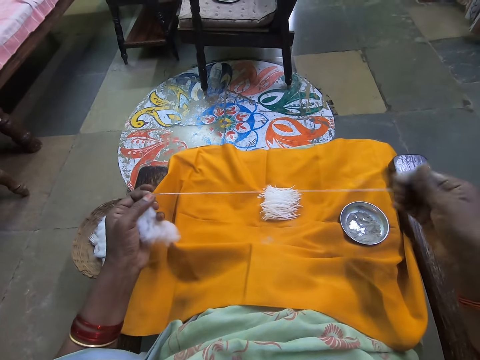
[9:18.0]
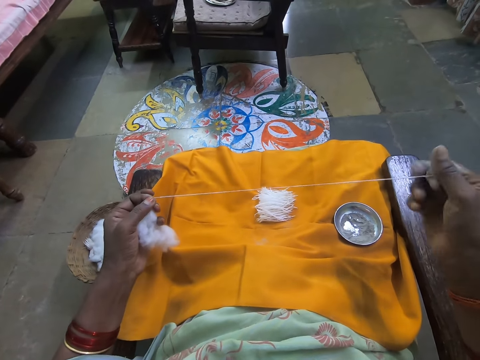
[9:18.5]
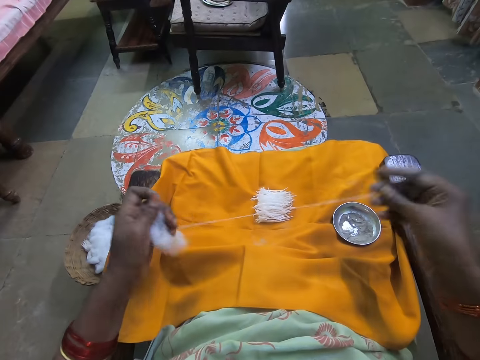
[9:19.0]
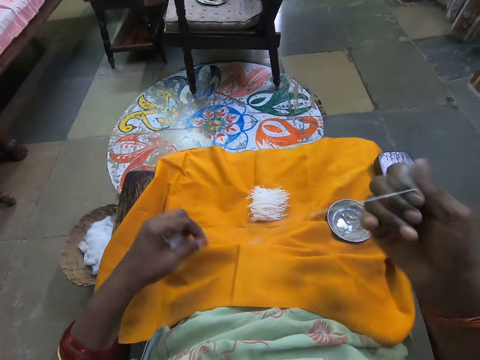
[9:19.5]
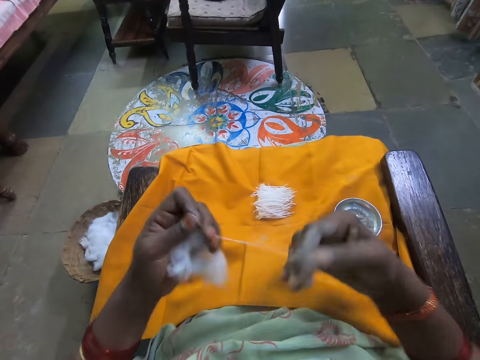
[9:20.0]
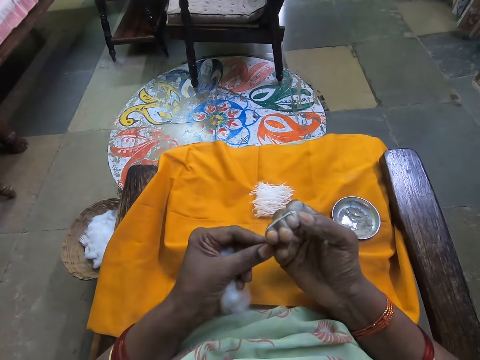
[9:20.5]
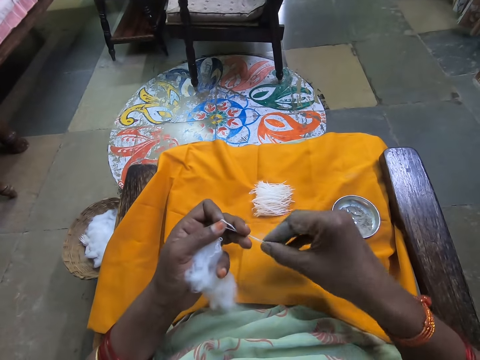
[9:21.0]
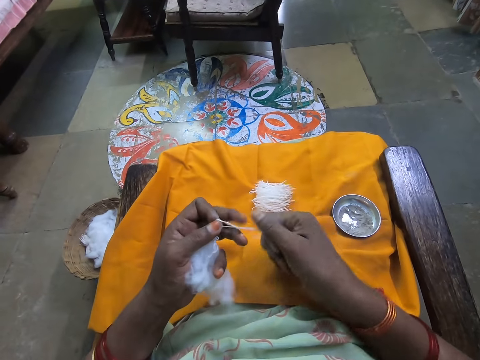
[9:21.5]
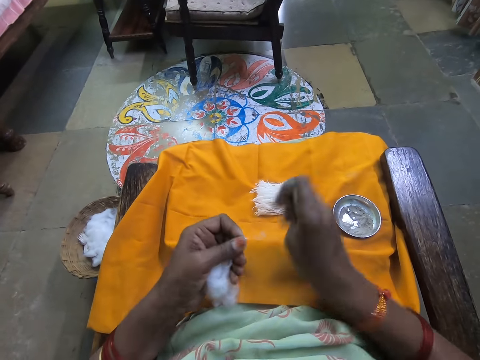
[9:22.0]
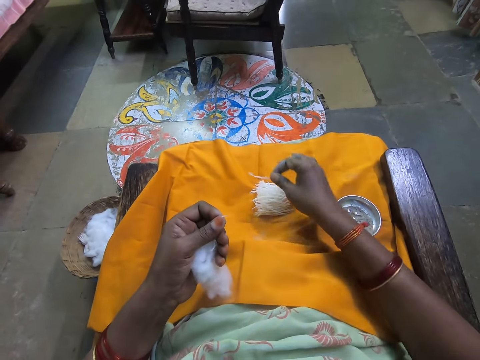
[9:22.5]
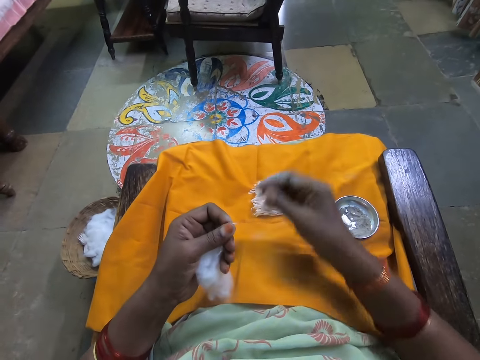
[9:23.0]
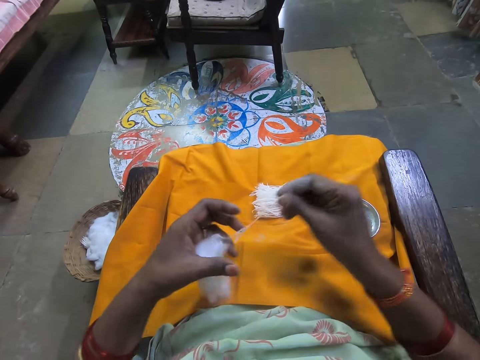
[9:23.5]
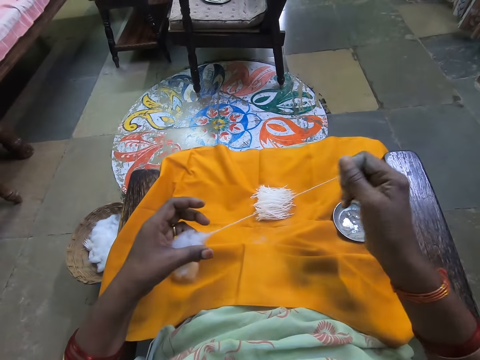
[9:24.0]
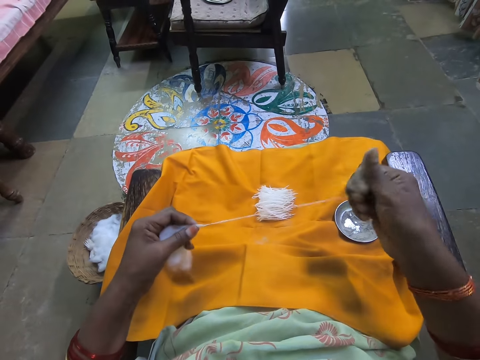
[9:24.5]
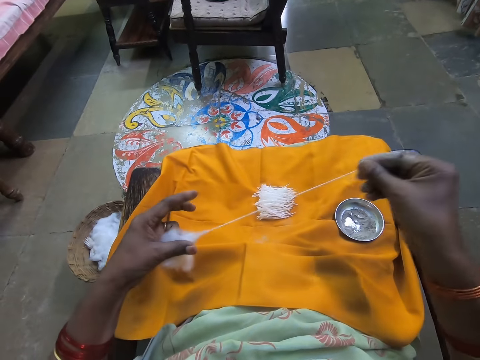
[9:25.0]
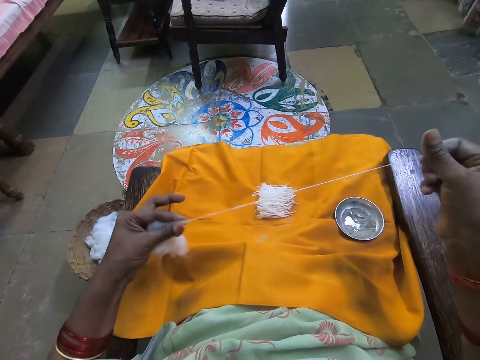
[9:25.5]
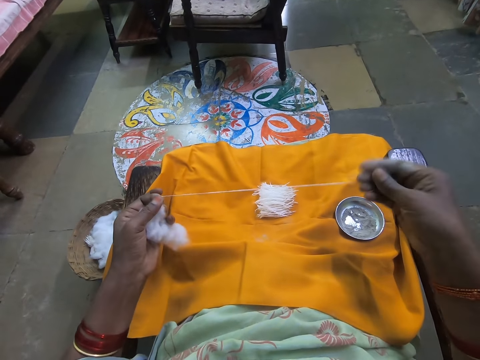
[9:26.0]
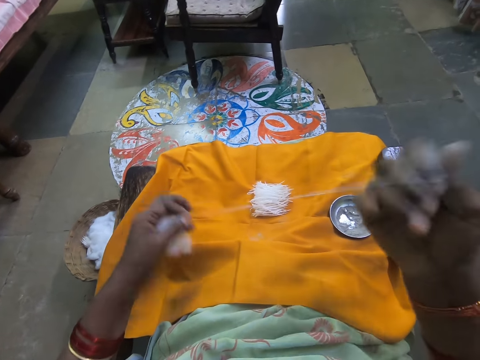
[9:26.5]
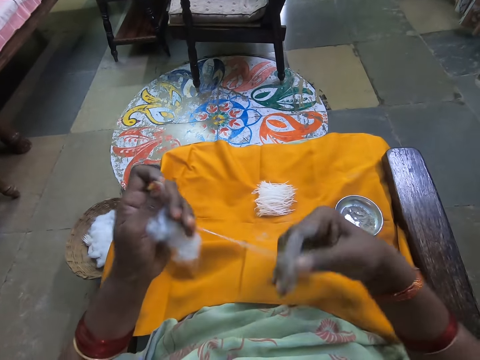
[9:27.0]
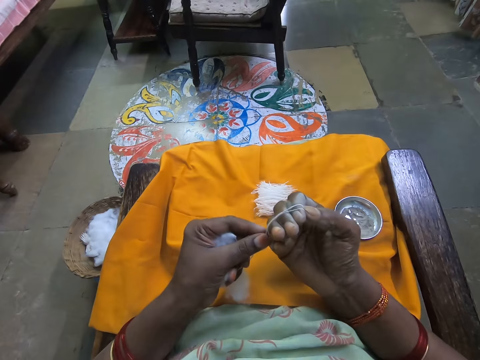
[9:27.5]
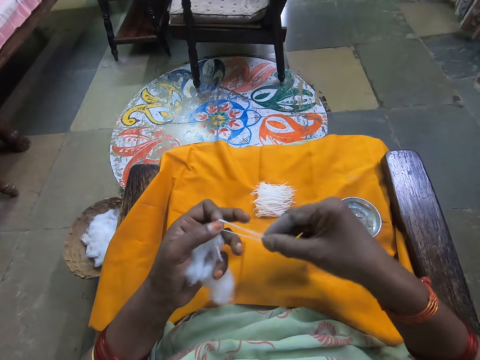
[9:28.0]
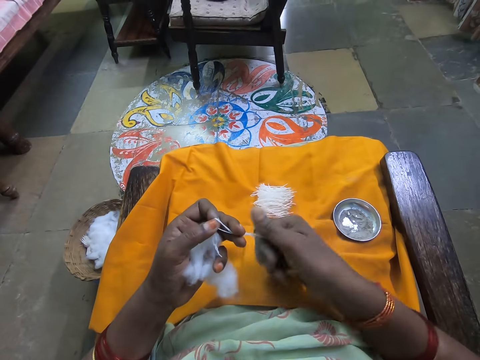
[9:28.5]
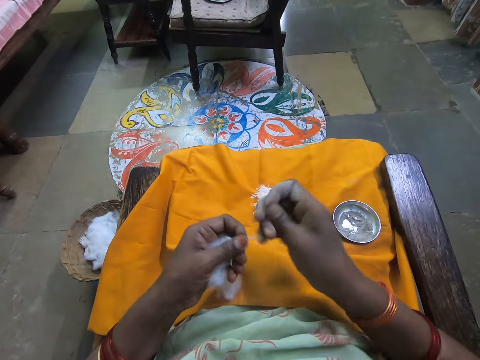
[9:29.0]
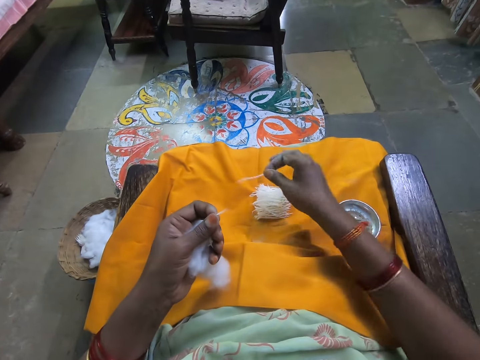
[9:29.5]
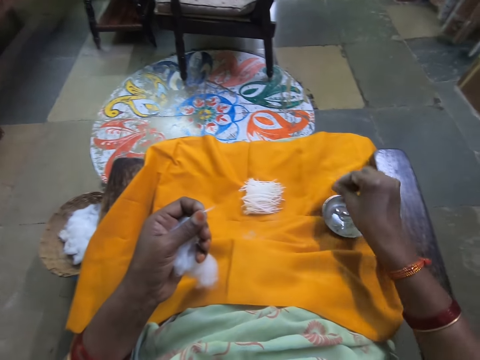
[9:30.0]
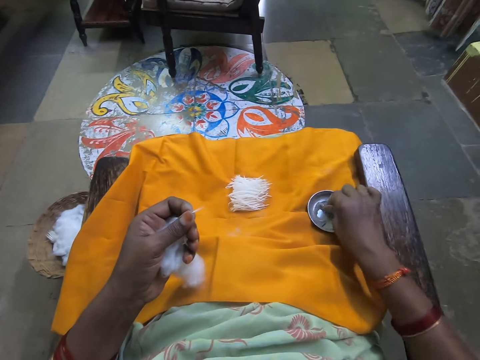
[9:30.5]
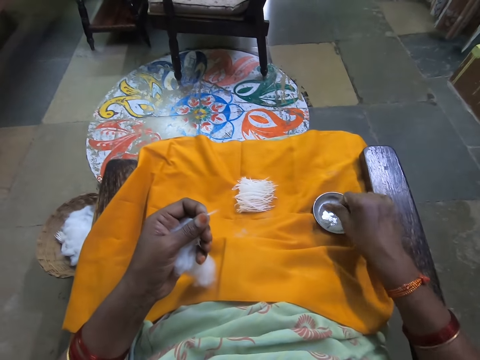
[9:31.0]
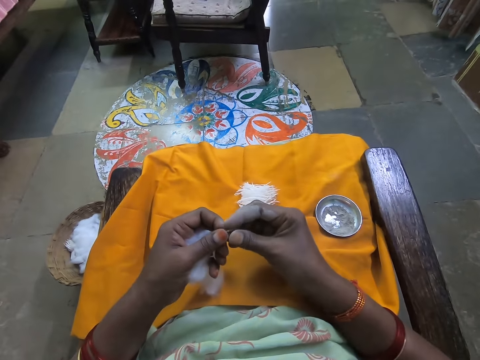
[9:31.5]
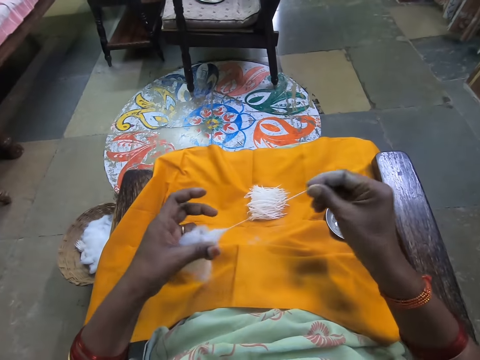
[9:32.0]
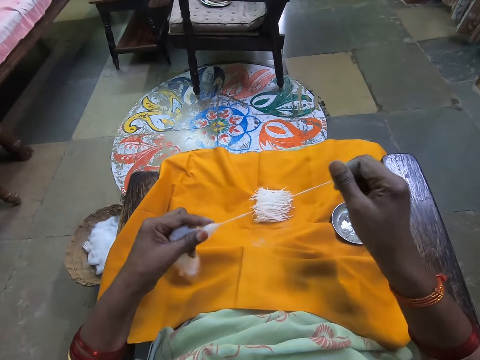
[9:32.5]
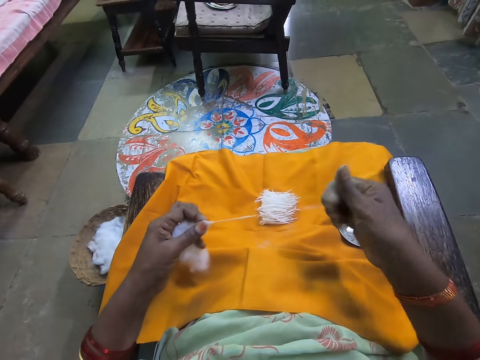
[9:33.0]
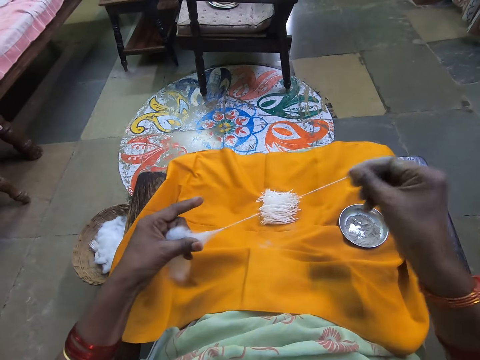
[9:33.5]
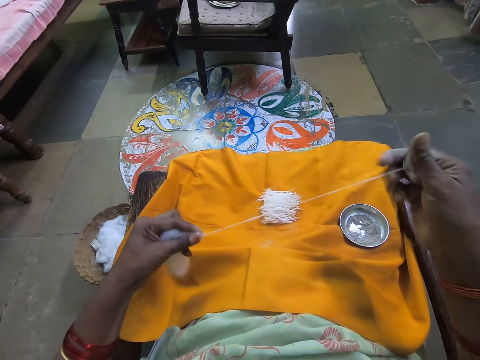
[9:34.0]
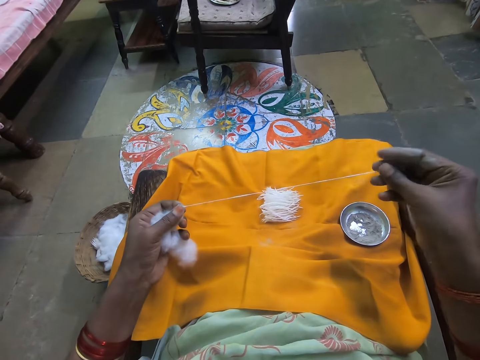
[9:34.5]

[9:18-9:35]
The camera wearer folds the cotton strand with her right hand. She makes thread. She cuts the cotton strand with her right hand. She drops the cotton strand on the cloth with her right hand. She pulls the cotton strand from the ball of cotton wool with her right hand. She stretches organic cotton. She folds the cotton strand with her right hand. She cuts the cotton strand with her right hand. She makes thread. She drops the cotton strand on the cloth with her right hand. She dips her right hand in the cup of sand on the piece of cloth. She squeezes powder on the fingers. She pulls the cotton strand from the ball of cotton wool with her right hand. She stretches organic cotton.

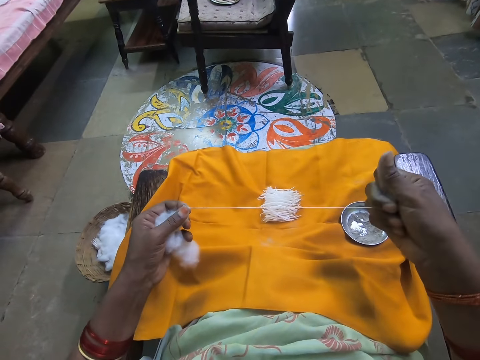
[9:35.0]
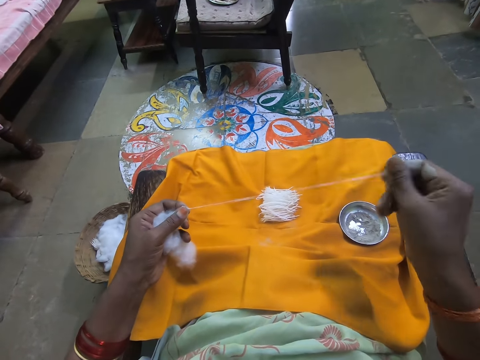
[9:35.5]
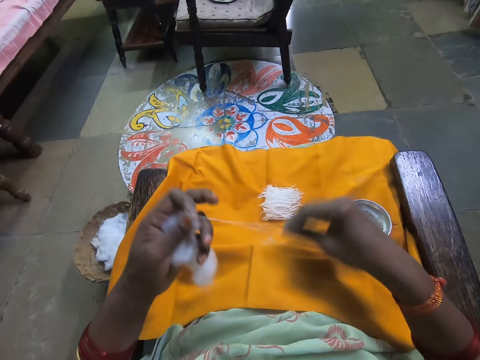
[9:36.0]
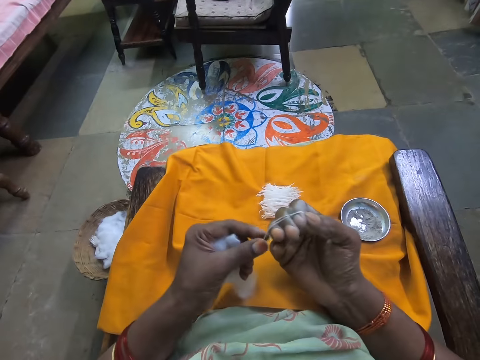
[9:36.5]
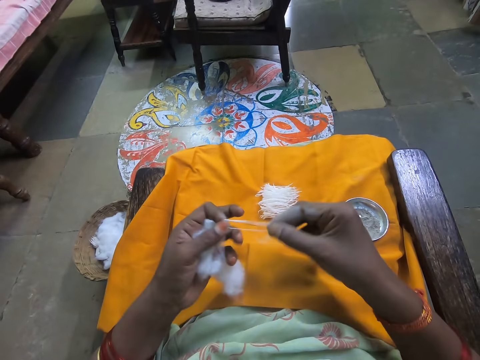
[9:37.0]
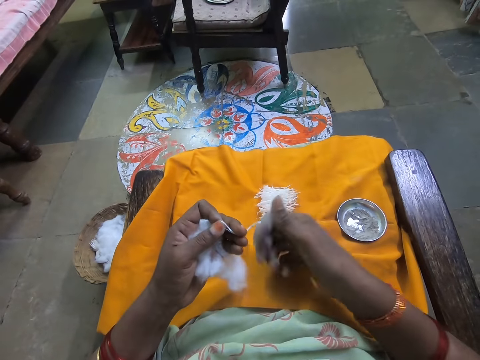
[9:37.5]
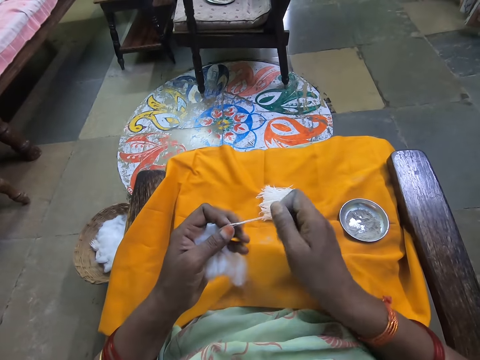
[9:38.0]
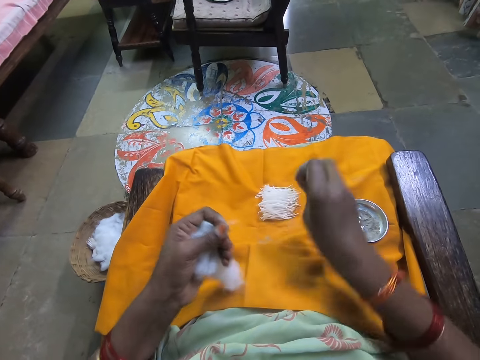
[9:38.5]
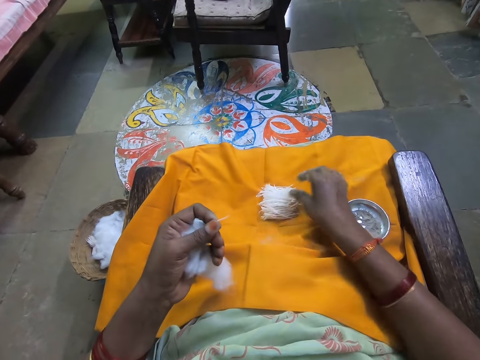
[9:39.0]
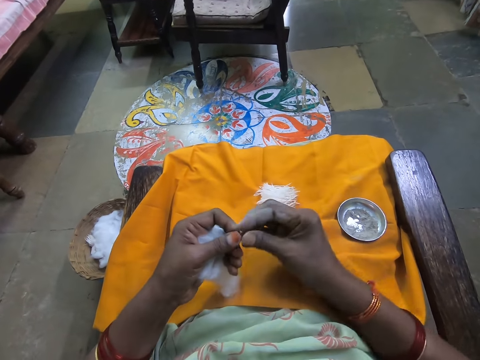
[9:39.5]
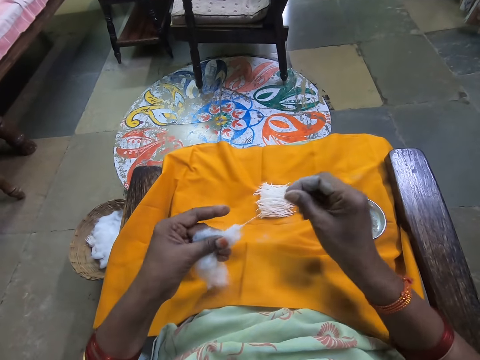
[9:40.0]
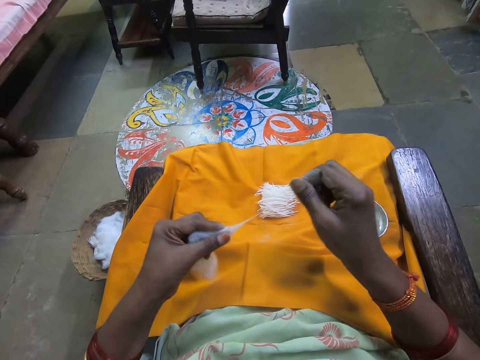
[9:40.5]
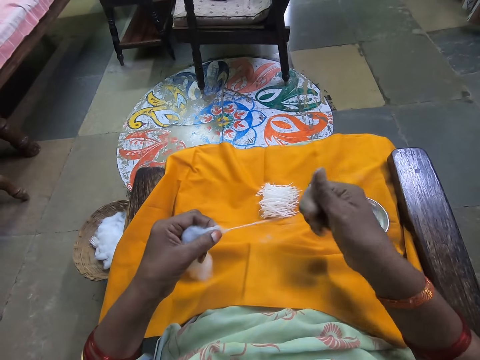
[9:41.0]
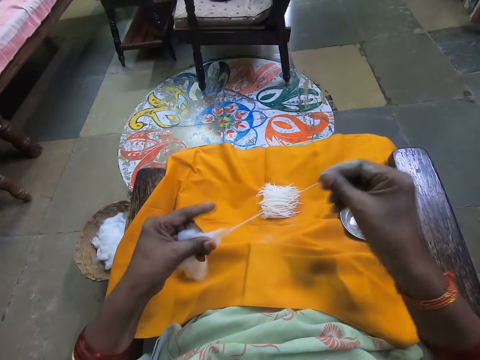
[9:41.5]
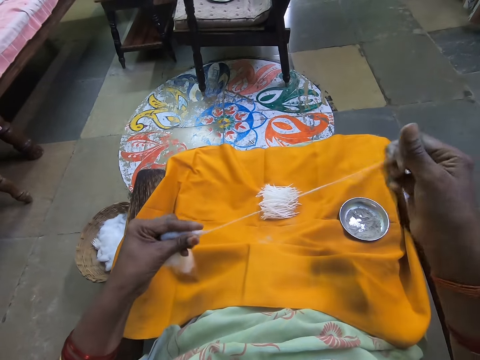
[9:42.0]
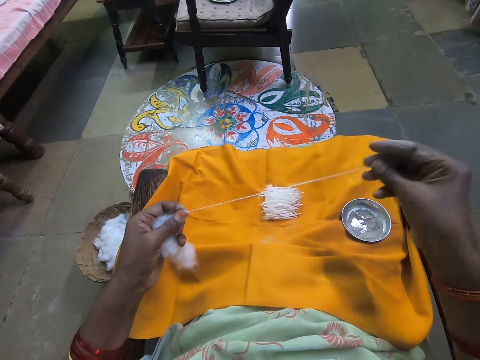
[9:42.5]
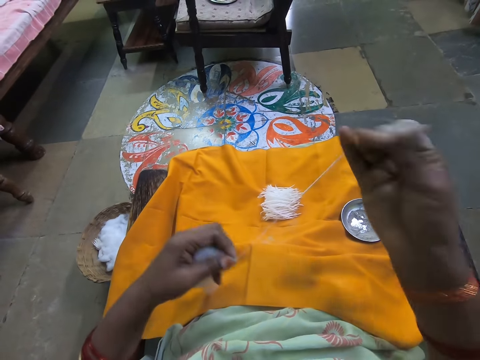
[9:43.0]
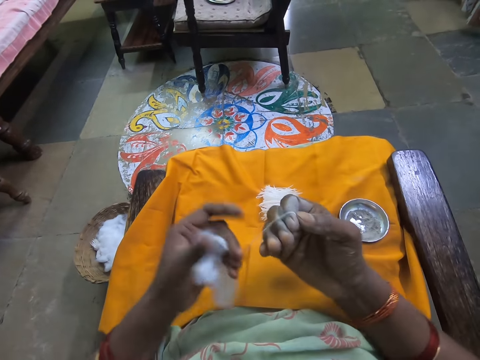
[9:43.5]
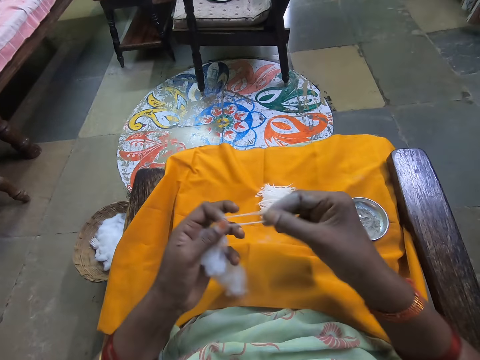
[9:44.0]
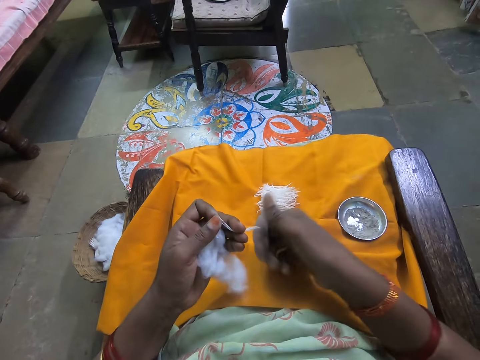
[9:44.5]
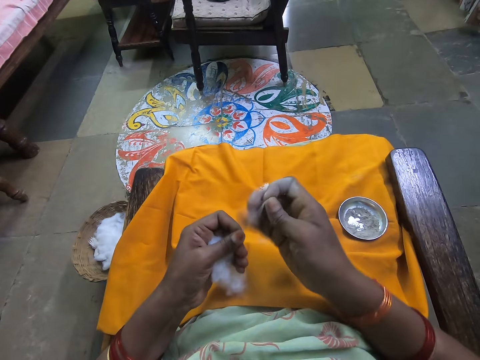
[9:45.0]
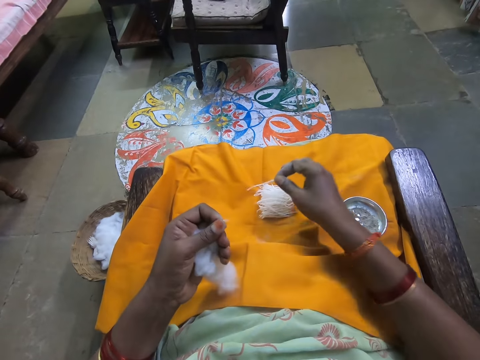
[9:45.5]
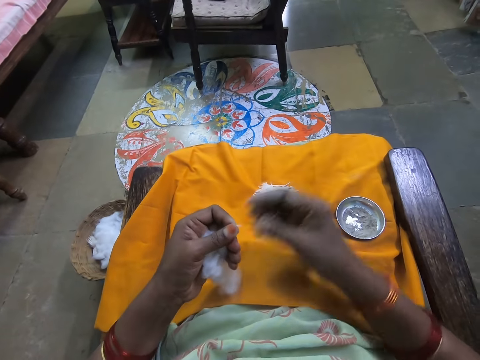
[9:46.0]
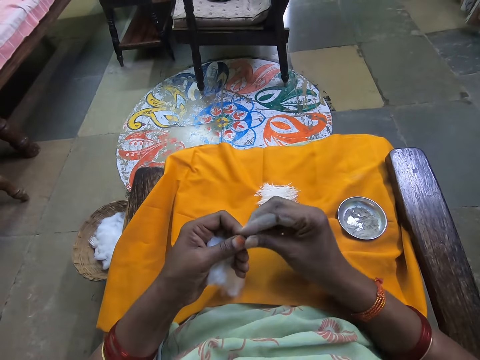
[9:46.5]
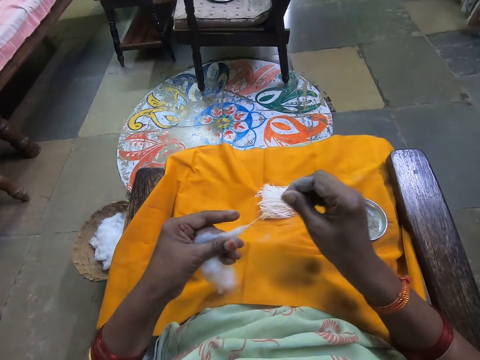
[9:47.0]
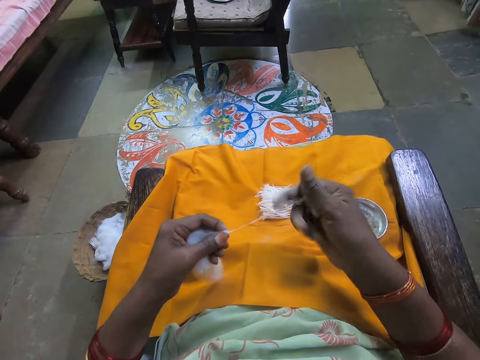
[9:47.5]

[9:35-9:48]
The camera wearer folds the cotton strand with her right hand. She makes thread. She cuts the cotton strand with her right hand. She drops the cotton strand on the cloth with her right hand. She pulls the cotton strand from the ball of cotton wool with her right hand. She stretches organic cotton. She folds the cotton strand with her right hand. She makes cotton. She cuts the cotton strand with her right hand. She makes thread. She drops the cotton strand on the cloth with her right hand.
